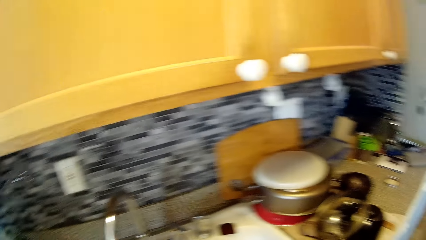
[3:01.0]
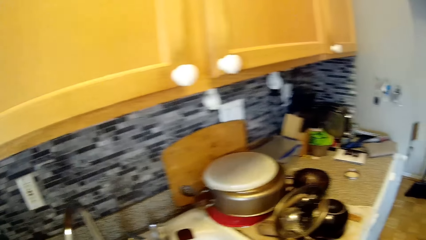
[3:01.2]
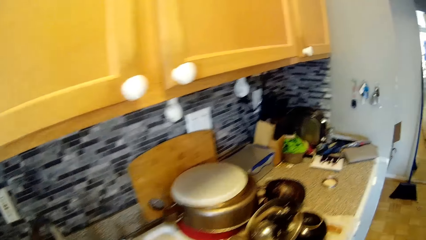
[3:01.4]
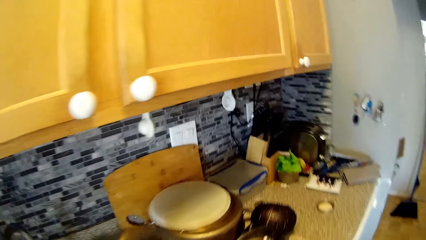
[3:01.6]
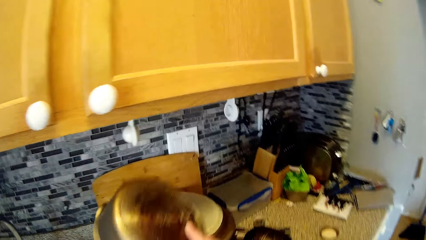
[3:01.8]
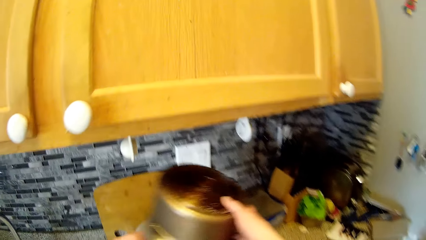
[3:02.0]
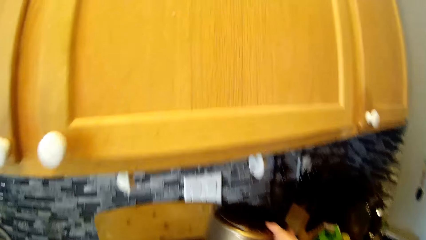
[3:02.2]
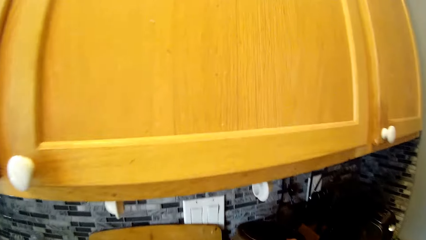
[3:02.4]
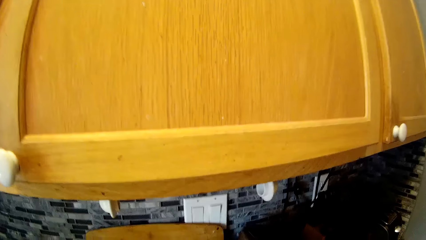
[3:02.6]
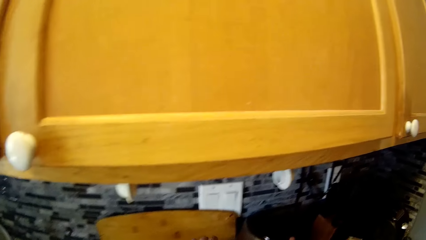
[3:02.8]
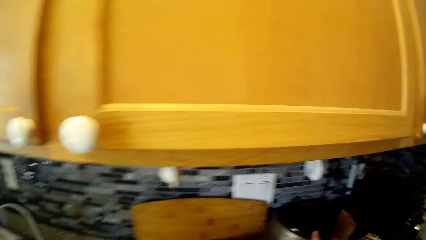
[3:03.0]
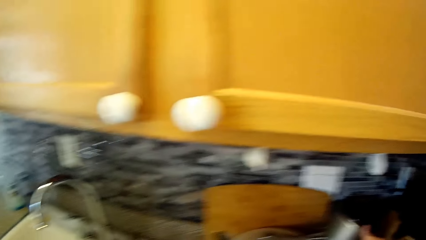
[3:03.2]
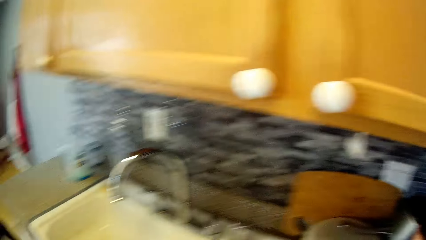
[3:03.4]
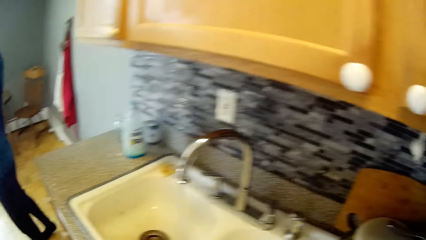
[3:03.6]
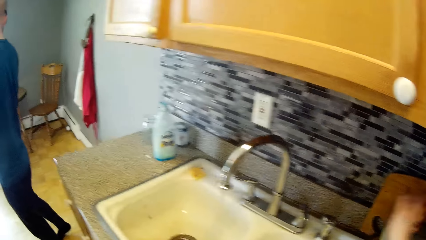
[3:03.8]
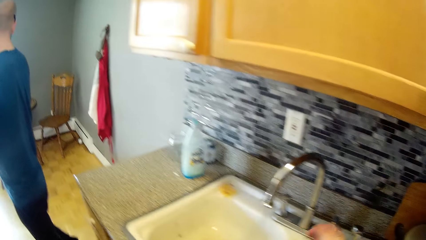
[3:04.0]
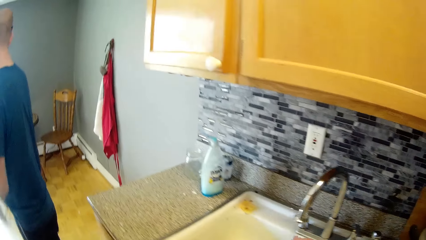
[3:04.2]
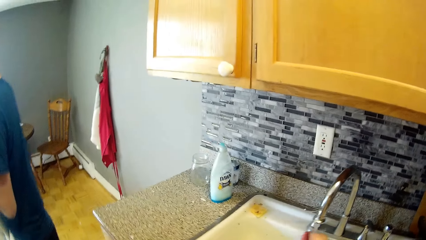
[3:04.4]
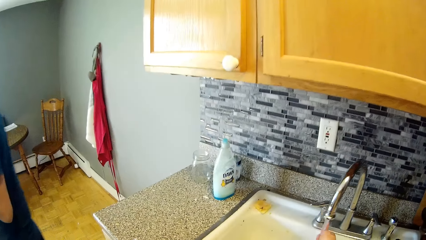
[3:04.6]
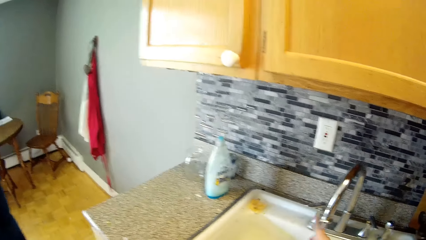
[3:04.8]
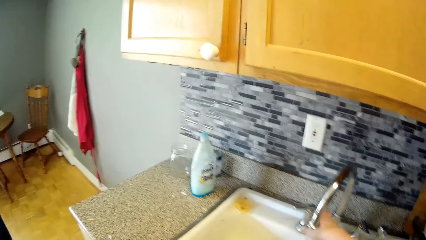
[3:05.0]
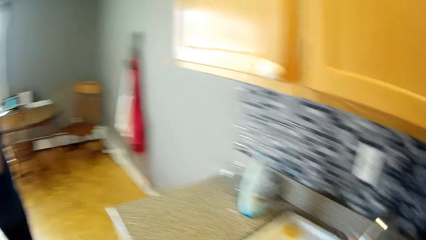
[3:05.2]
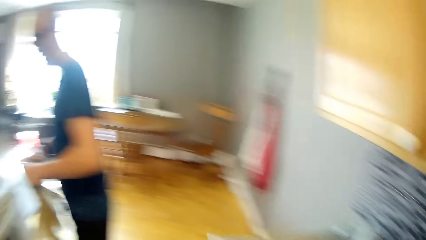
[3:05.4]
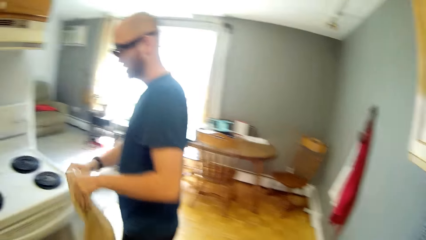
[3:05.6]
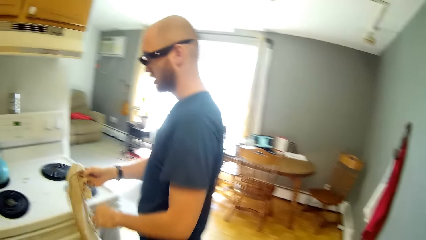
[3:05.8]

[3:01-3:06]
The camera wearer places the pot on the countertop. She puts the rubber on the kitchen countertop with both hands. She rinses the pot scrubber. She rinses her right hand with water in the kitchen sink. A man hangs the kitchen towel on the oven handle.

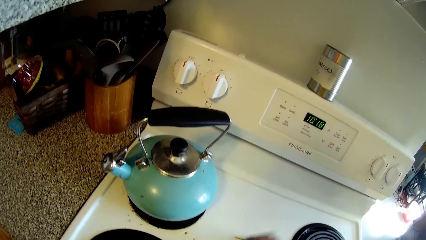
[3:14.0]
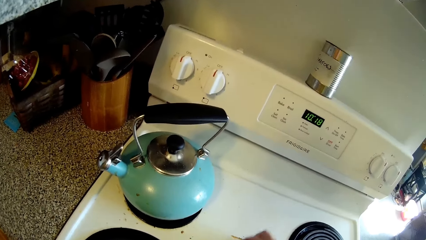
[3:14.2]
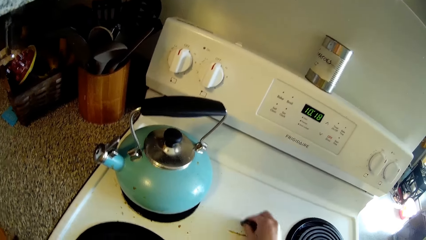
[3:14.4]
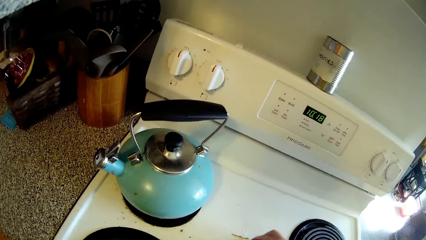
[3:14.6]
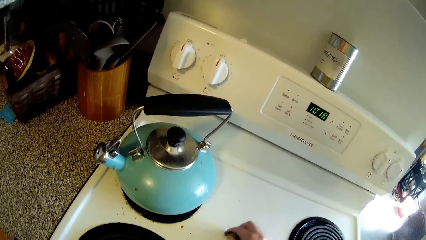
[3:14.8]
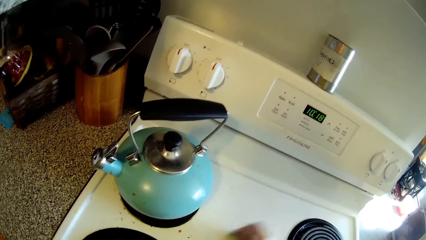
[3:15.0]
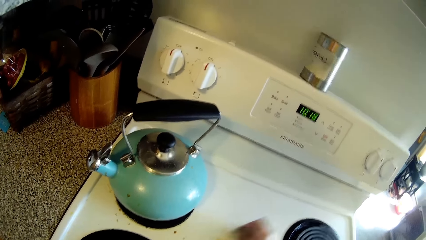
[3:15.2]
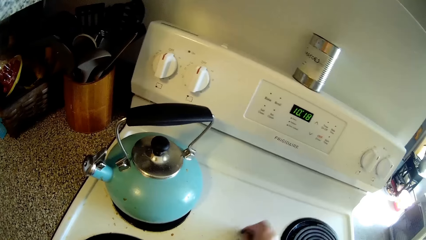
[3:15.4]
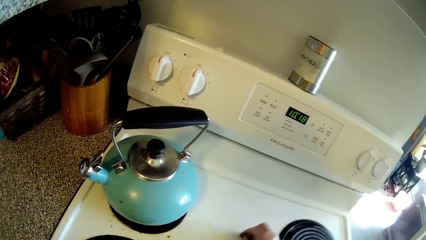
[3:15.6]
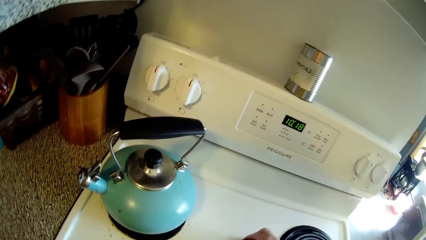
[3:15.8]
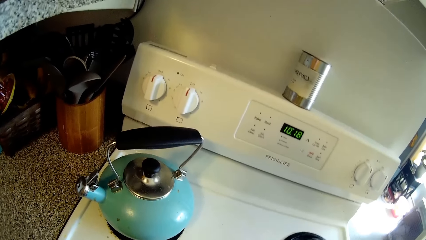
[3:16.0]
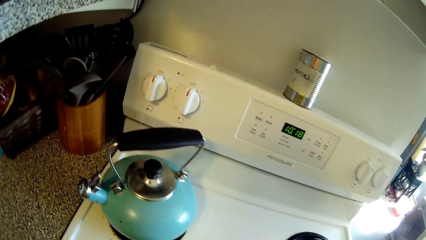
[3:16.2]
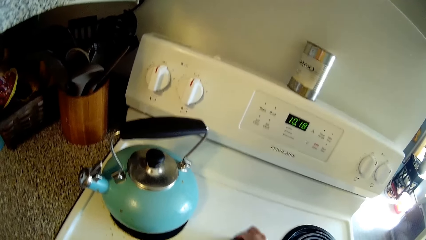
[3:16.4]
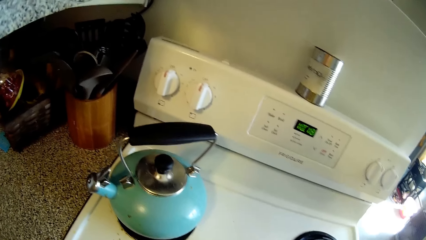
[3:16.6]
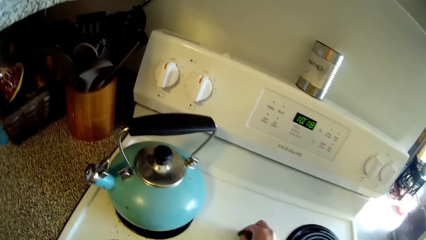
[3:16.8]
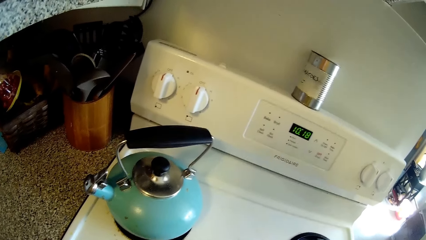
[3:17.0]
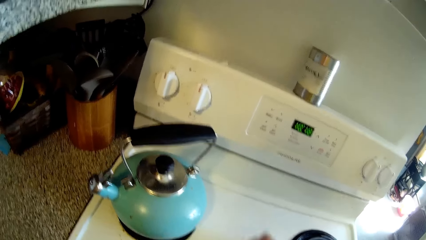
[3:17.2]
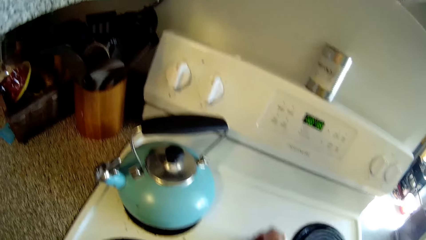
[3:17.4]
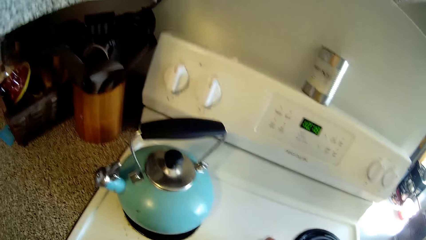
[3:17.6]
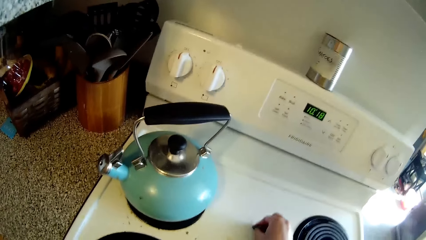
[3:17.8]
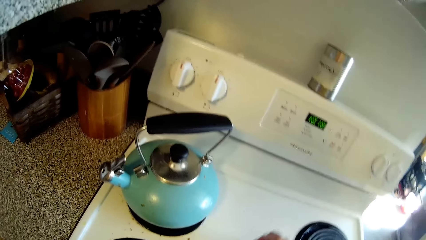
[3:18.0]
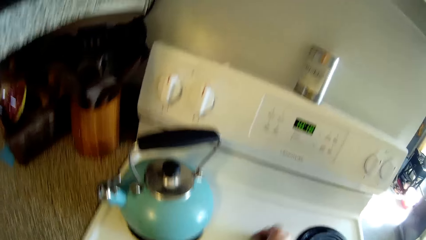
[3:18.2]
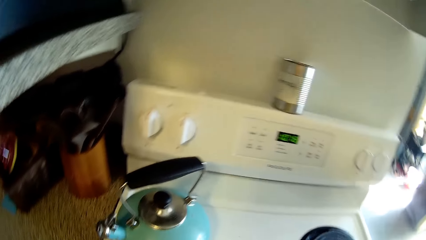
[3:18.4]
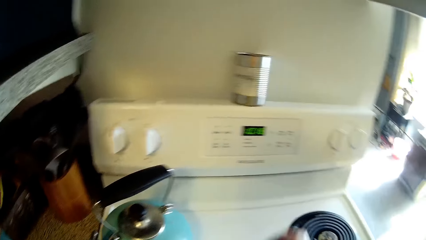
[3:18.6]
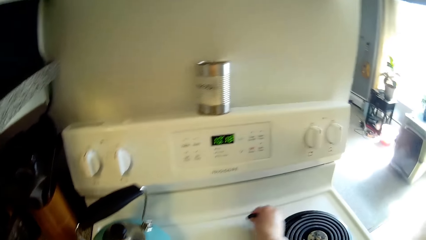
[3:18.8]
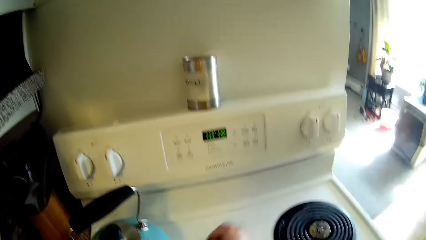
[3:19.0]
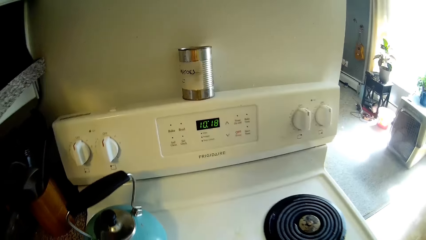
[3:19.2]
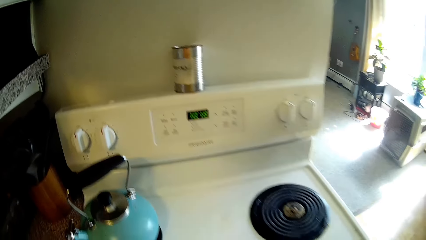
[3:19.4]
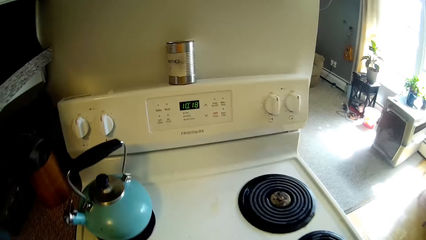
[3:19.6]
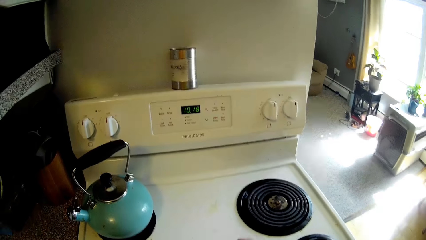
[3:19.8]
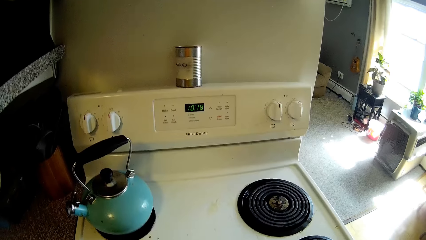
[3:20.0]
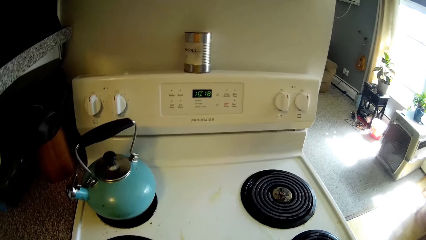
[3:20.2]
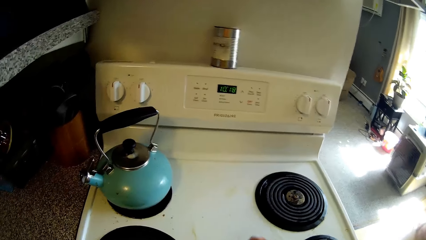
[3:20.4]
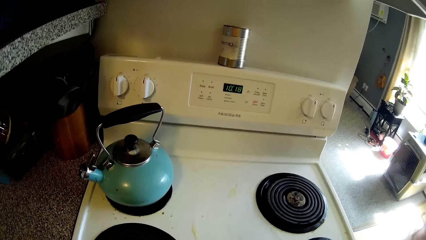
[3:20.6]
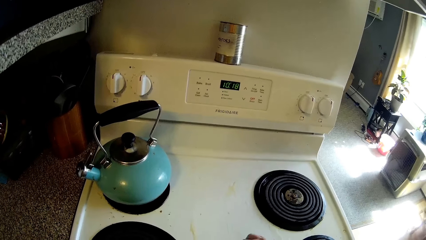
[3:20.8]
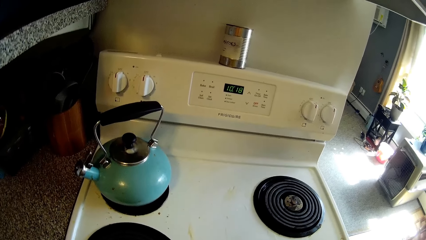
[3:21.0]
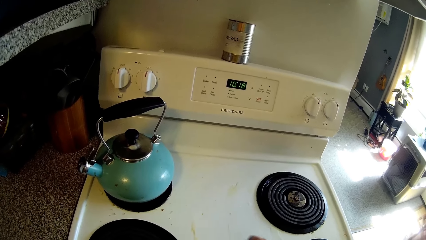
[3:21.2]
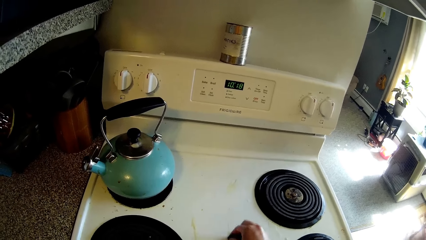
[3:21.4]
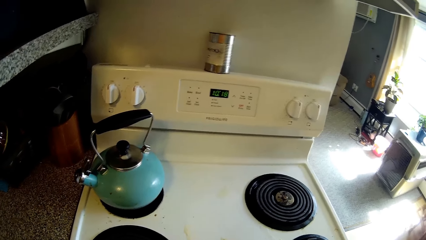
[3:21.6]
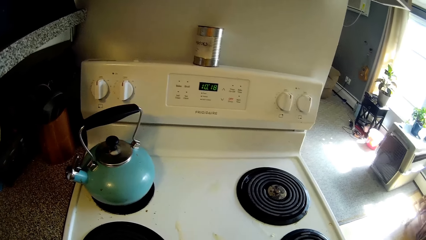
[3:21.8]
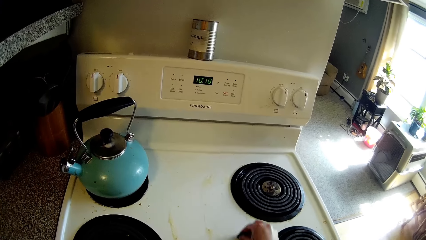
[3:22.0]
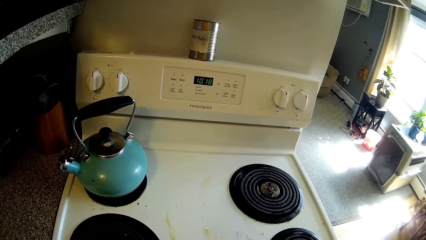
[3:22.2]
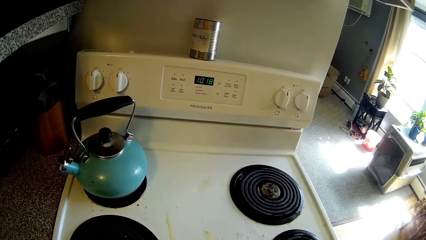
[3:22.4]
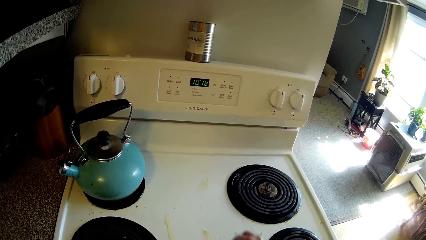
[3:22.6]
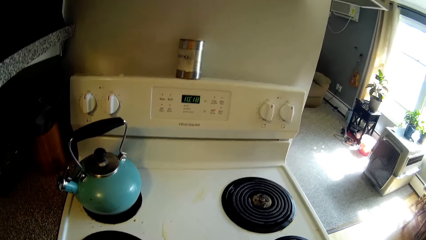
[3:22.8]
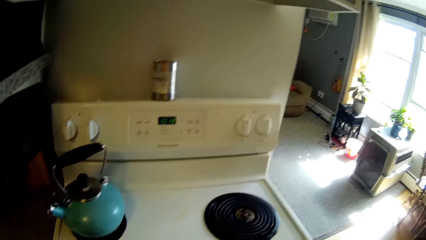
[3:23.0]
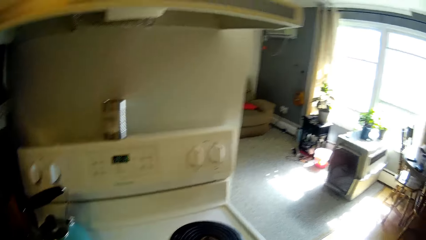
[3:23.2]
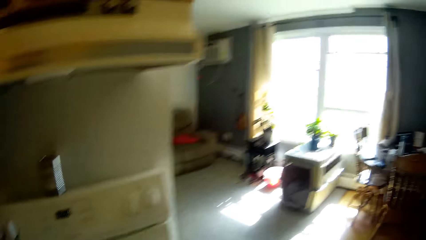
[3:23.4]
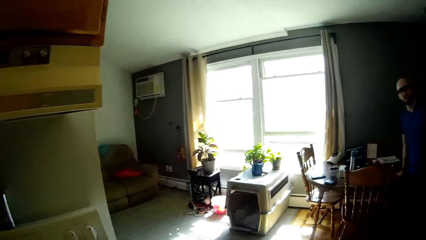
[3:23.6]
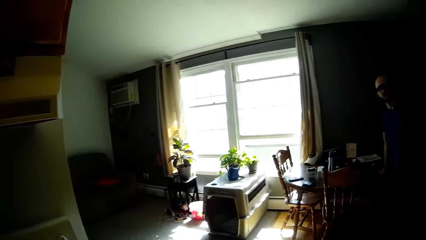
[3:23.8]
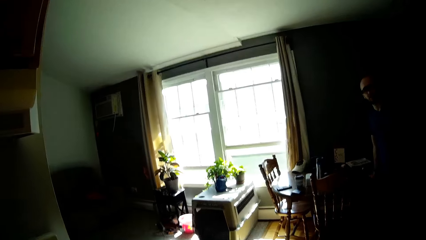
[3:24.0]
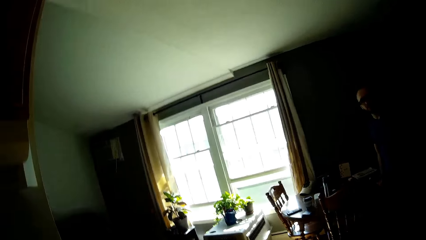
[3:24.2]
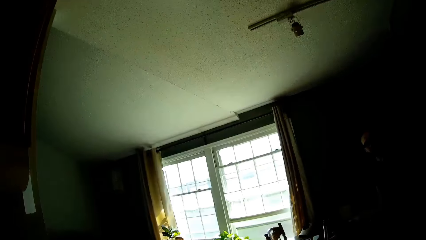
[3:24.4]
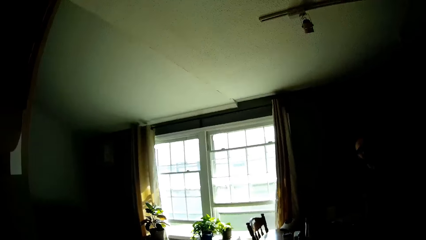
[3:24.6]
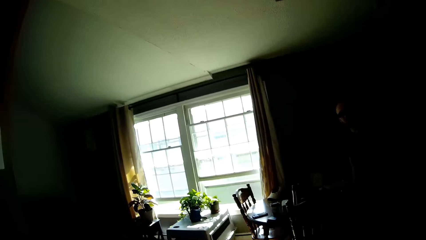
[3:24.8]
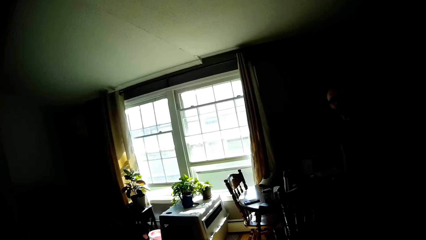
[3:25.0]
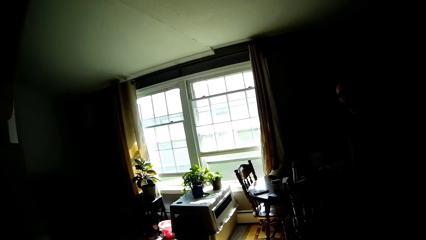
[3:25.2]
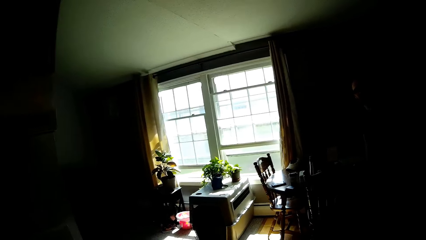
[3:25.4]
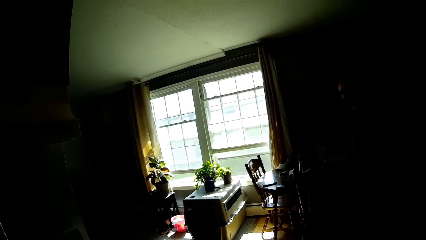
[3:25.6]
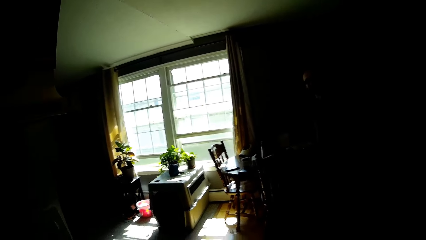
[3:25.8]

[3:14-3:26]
The camera wearer interacts with the man in the kitchen. They converse with the man.
